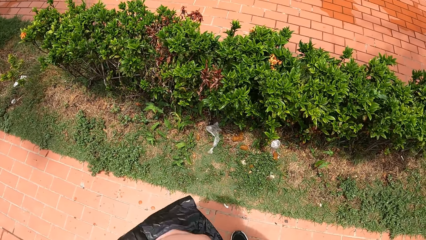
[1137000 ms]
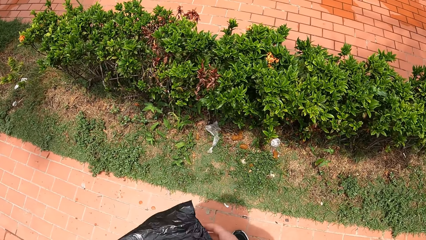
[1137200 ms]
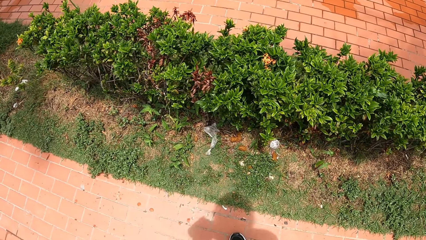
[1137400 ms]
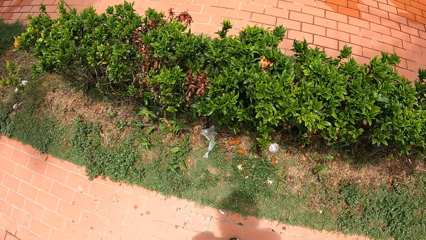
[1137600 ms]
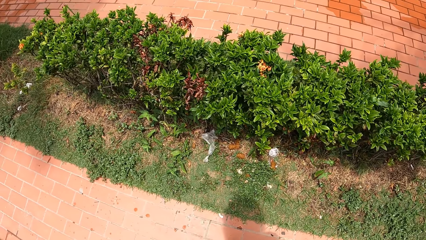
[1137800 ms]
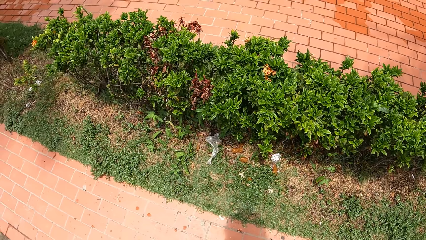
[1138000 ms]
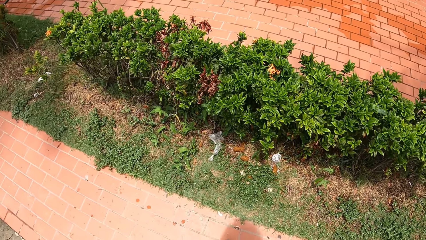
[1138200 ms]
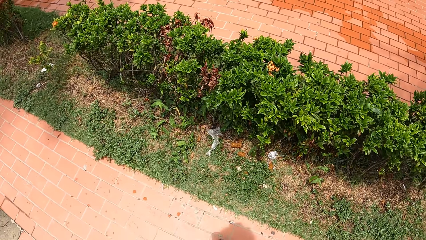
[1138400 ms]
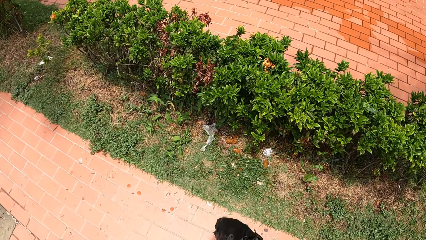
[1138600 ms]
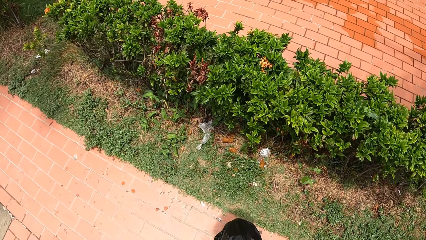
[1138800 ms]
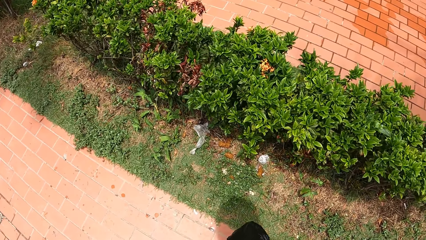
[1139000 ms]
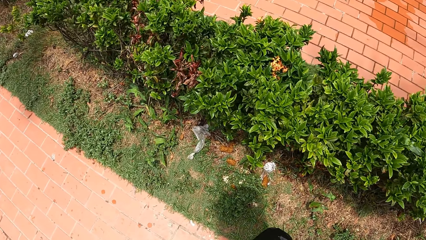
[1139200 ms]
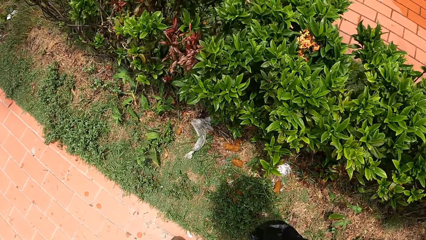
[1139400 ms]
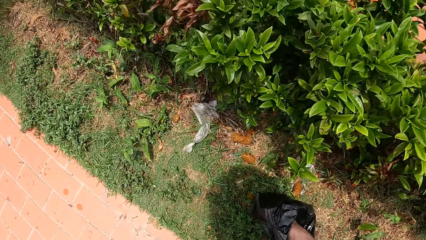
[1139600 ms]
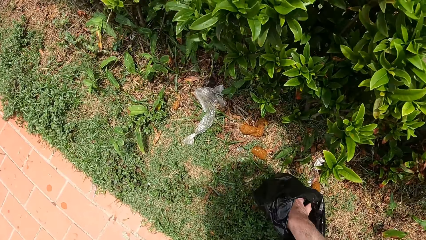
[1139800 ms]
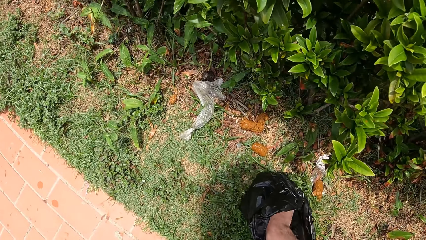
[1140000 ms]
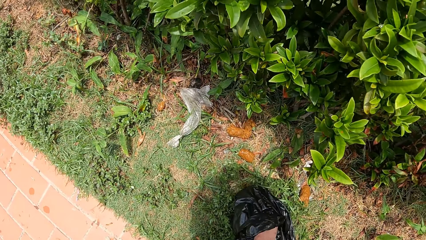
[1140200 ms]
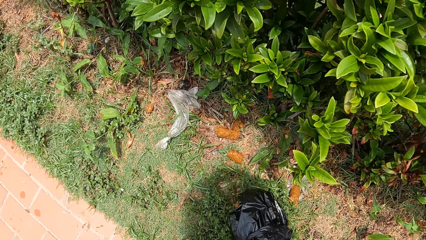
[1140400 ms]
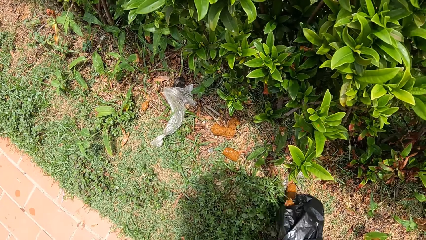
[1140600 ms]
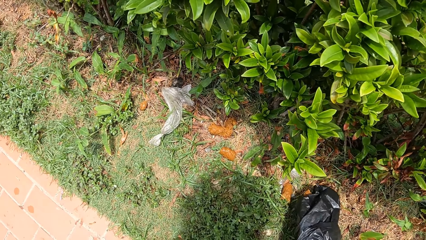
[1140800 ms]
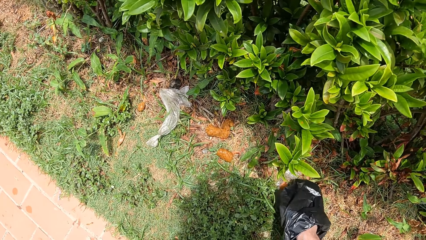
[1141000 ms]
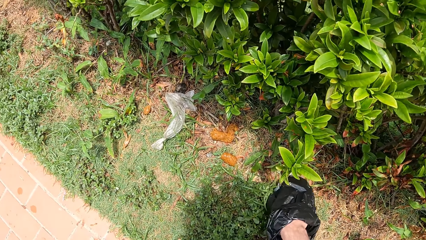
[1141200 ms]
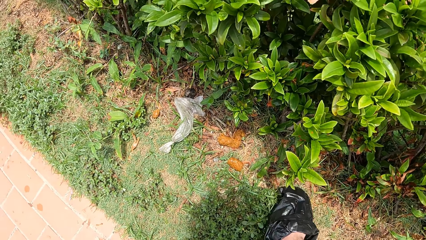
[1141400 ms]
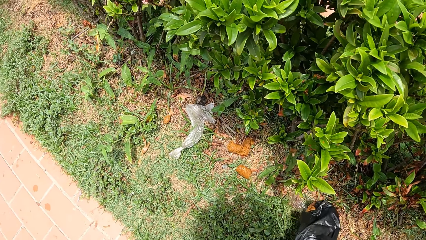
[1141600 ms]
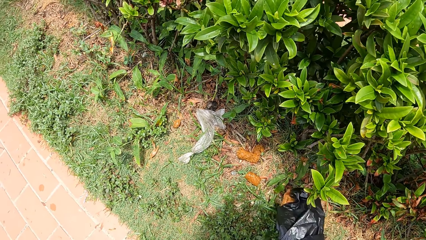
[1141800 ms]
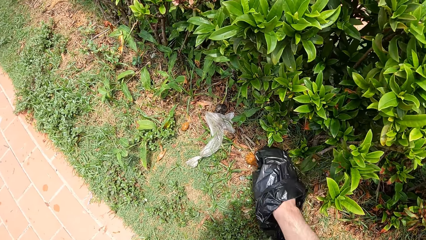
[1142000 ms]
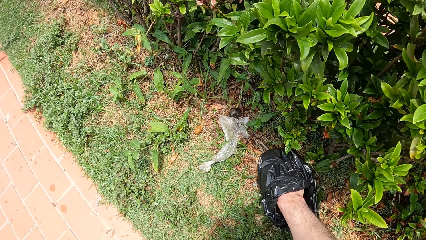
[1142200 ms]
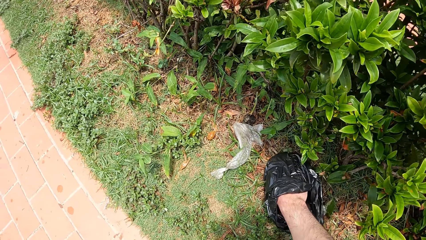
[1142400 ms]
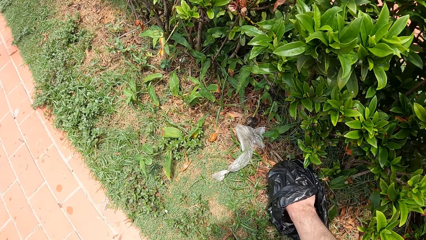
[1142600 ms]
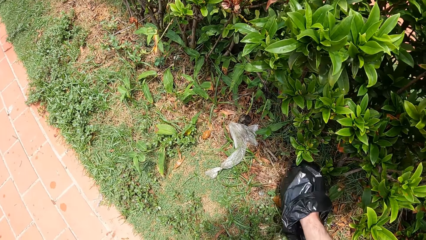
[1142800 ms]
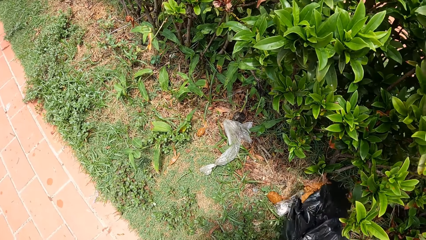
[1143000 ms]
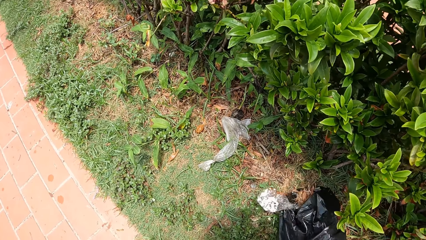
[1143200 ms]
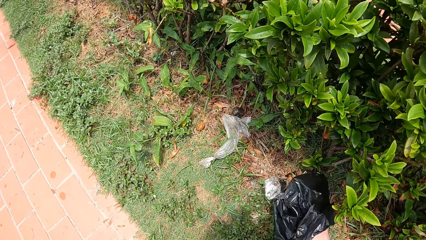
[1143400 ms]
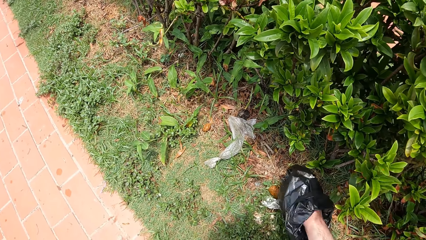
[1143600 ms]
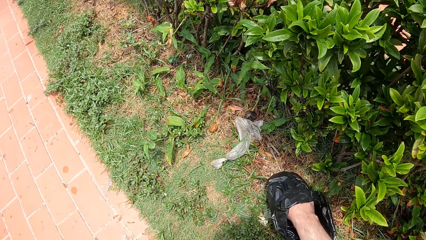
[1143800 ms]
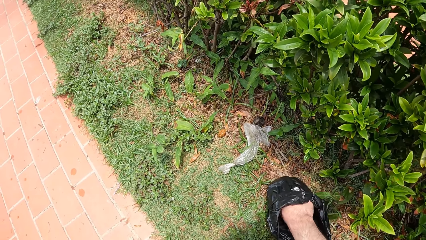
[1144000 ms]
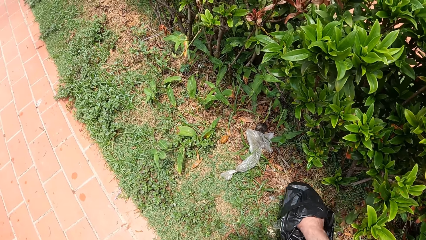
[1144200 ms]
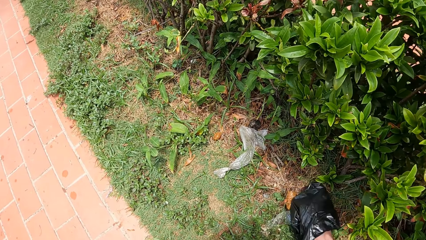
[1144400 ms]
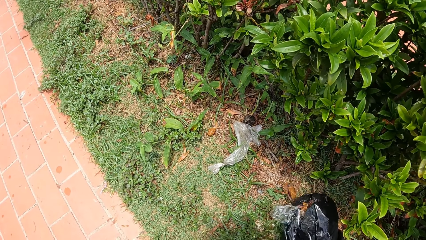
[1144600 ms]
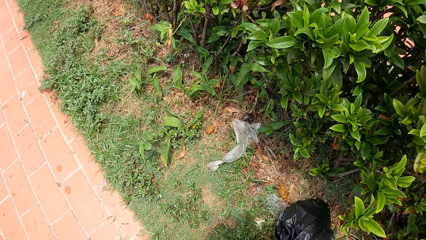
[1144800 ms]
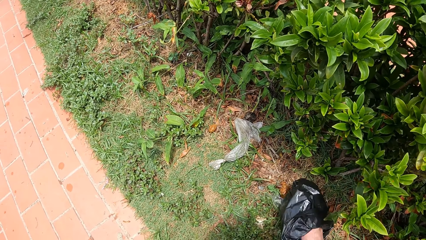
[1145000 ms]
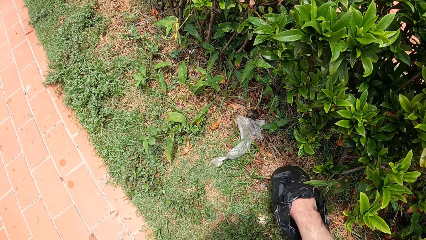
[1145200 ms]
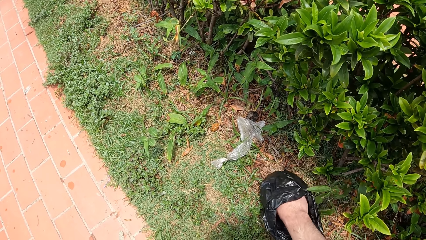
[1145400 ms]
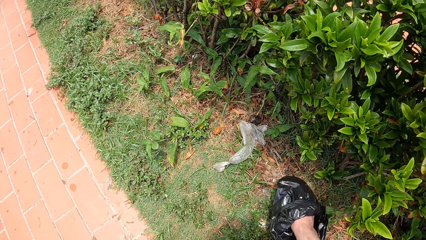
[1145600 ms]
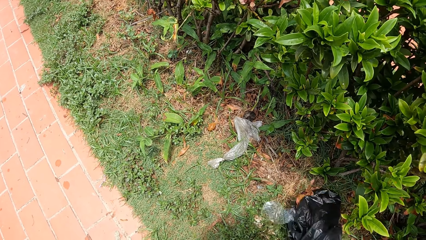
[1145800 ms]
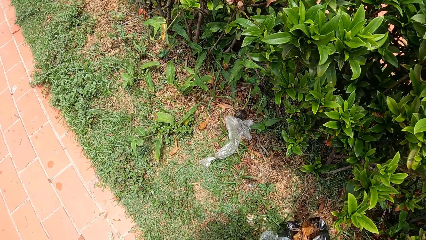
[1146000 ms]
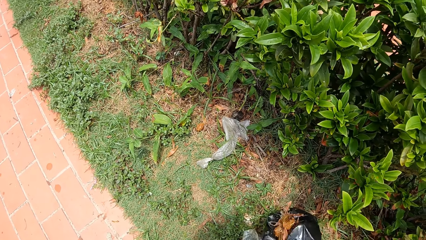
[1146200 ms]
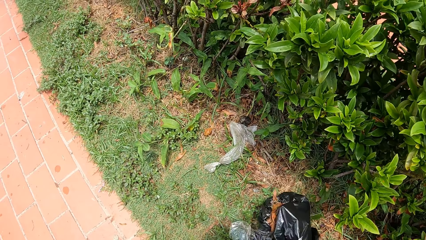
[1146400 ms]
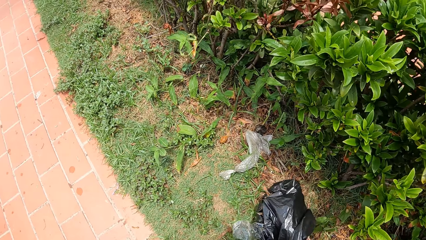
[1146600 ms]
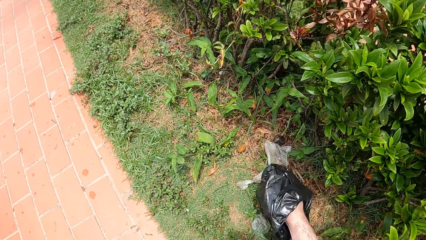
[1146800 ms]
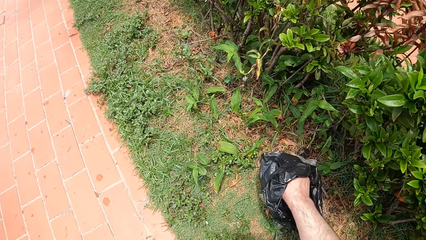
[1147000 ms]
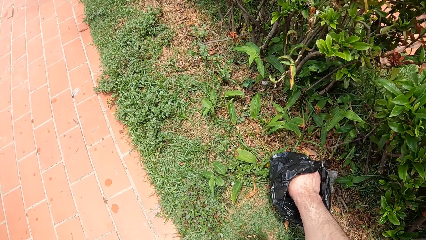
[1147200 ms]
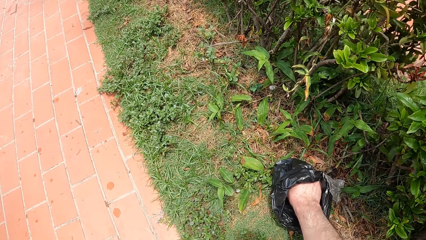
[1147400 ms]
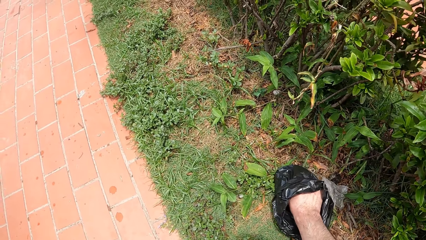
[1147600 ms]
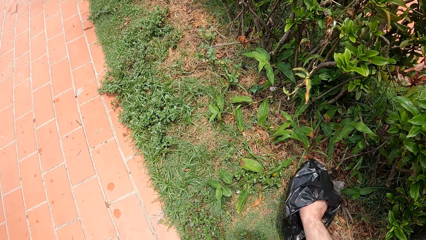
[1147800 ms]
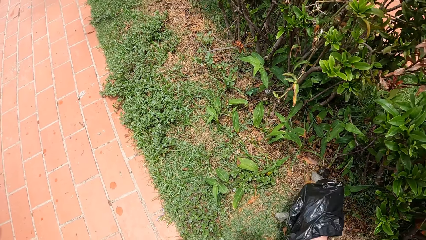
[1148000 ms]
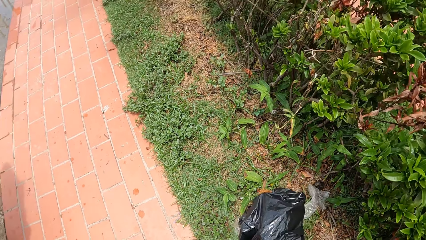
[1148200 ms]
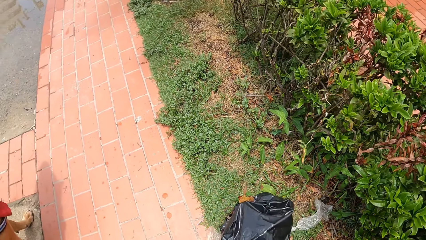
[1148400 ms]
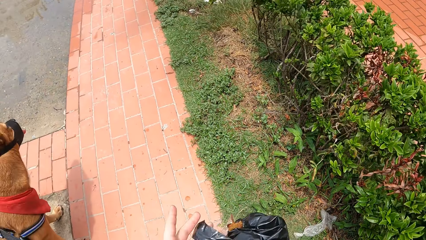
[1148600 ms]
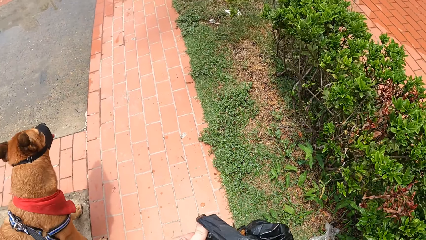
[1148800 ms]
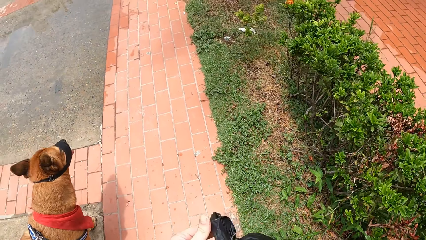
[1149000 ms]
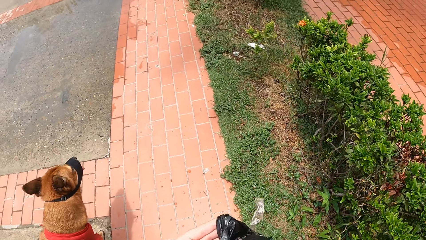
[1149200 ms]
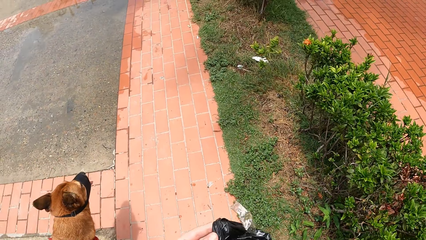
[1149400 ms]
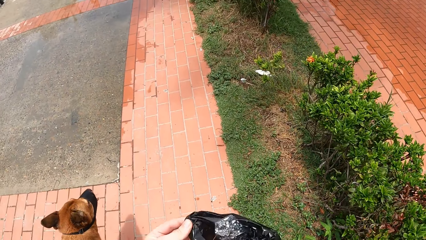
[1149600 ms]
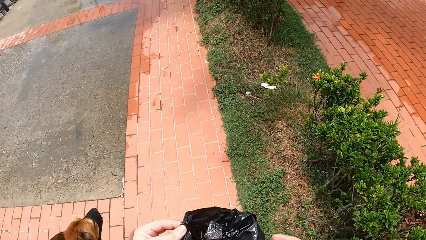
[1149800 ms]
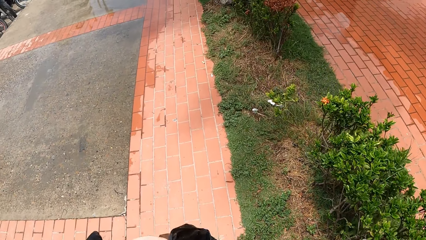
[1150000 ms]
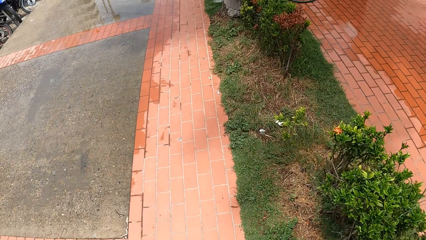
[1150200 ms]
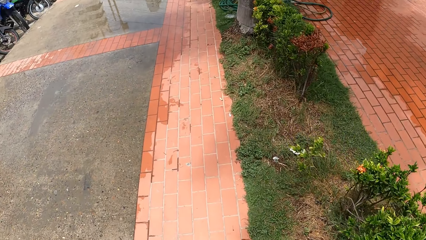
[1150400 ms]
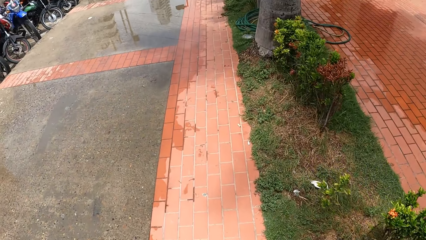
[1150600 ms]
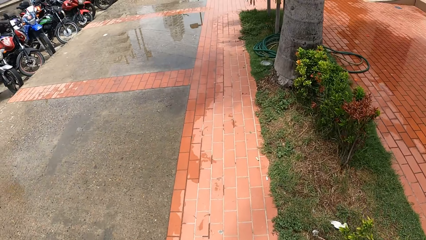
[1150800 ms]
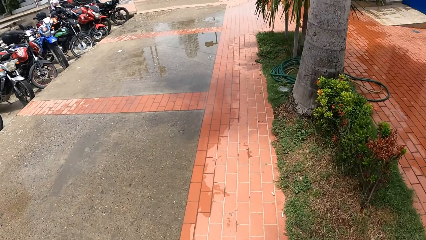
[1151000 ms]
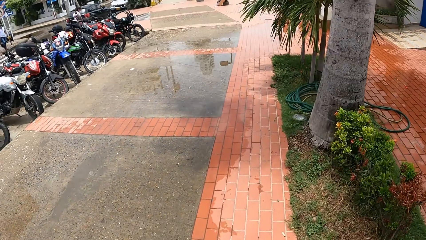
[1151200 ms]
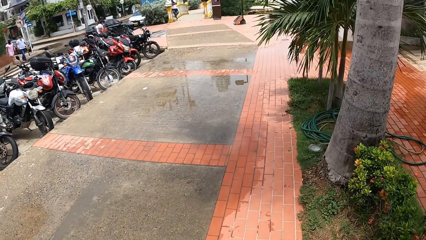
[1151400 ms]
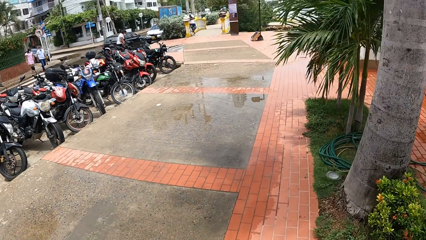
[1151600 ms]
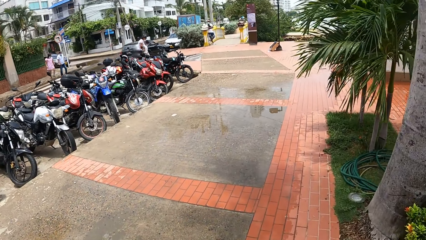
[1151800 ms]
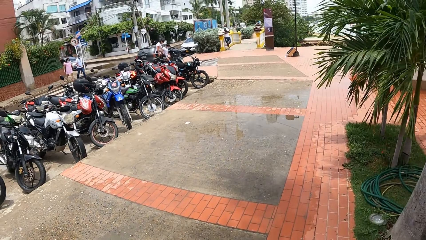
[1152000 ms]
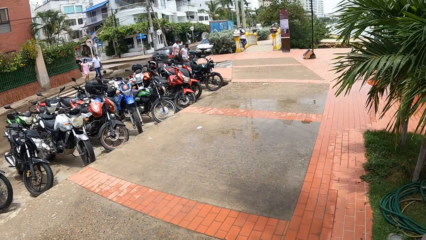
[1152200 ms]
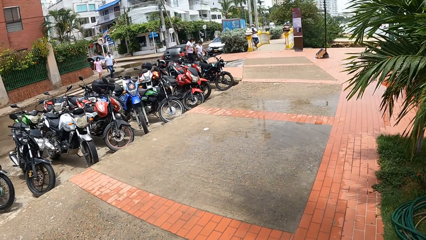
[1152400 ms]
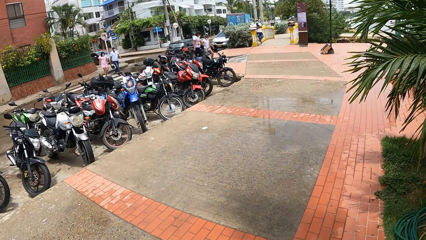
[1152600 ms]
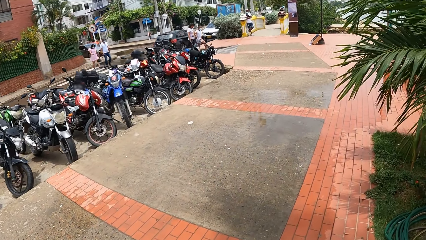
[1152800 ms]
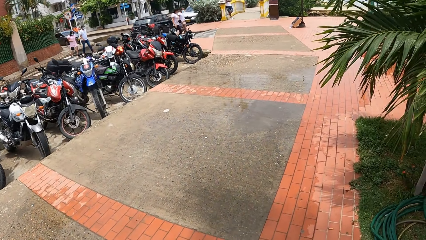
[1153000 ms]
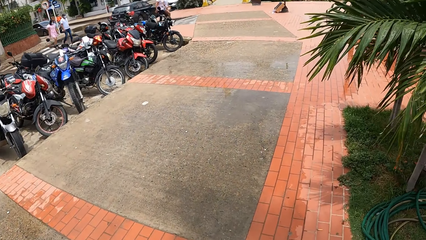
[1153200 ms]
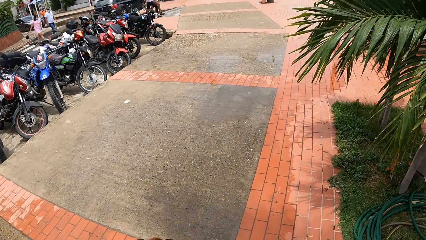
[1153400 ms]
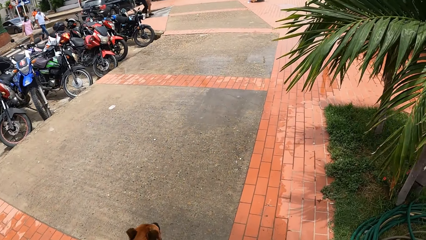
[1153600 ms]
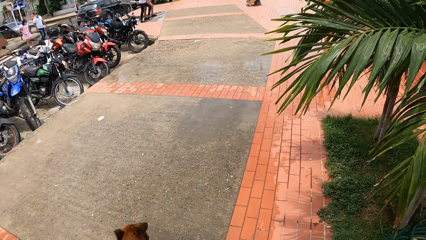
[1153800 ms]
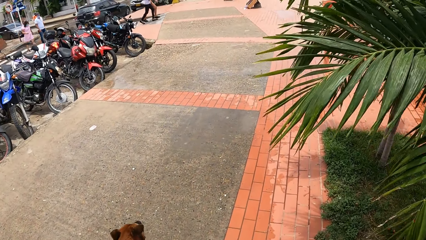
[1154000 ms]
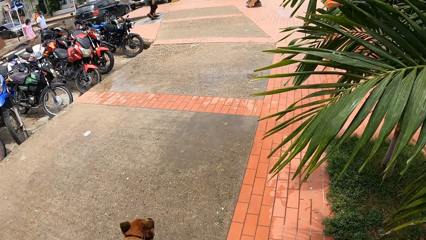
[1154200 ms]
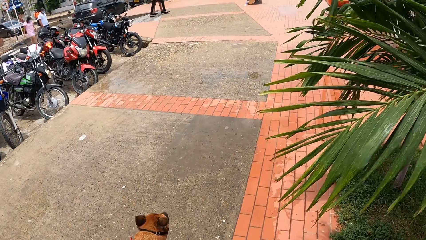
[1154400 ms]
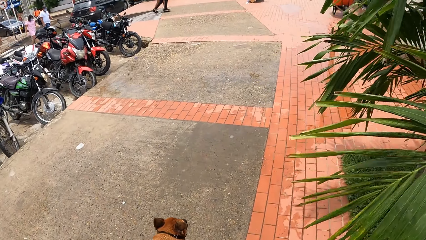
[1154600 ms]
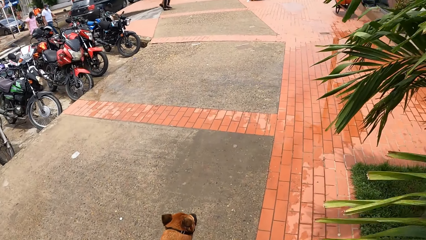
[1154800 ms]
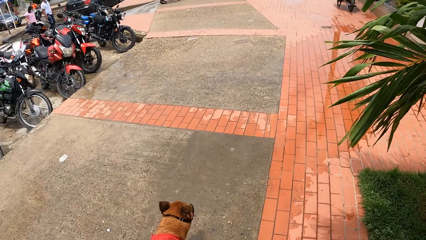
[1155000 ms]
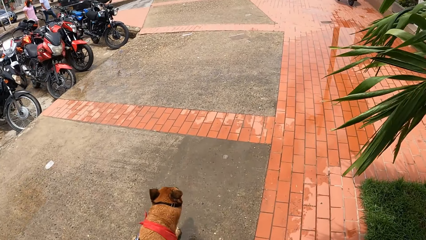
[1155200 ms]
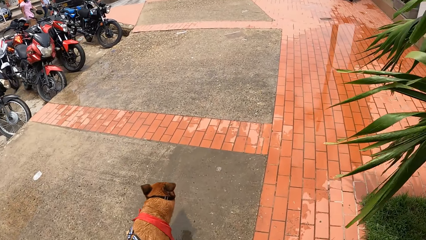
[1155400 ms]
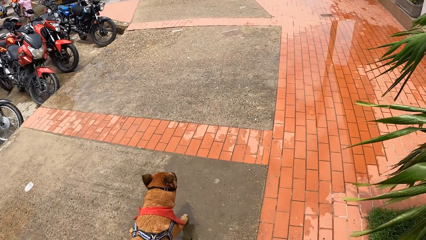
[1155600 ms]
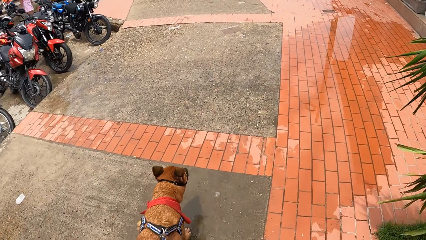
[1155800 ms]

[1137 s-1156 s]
The camera wearer collects the dog poop from the grass. They fold the paper or polythene bag. They walk along the footpath.
